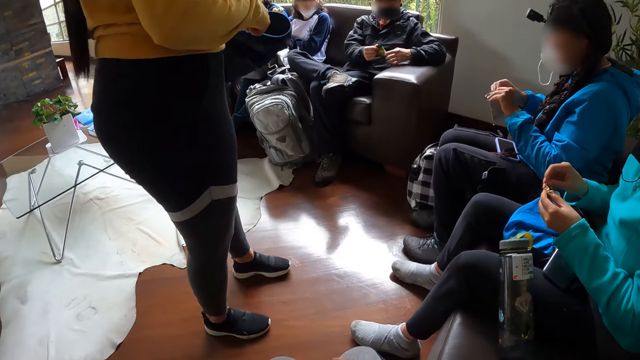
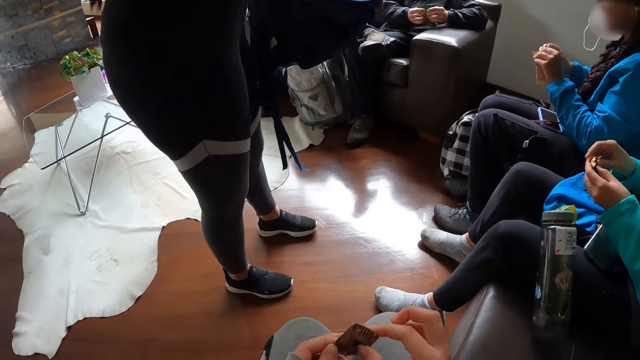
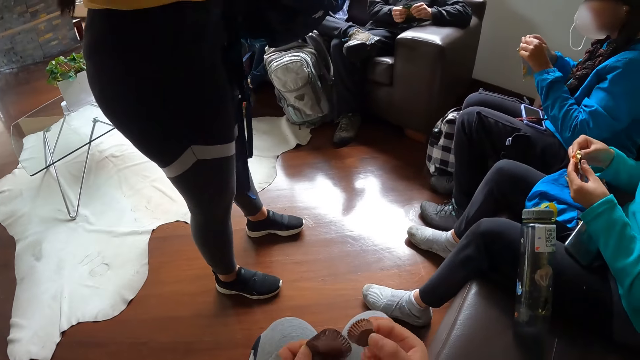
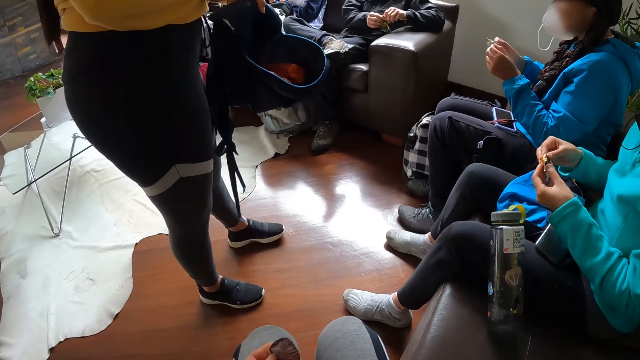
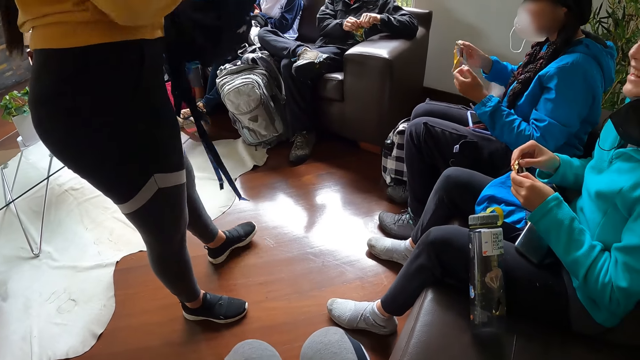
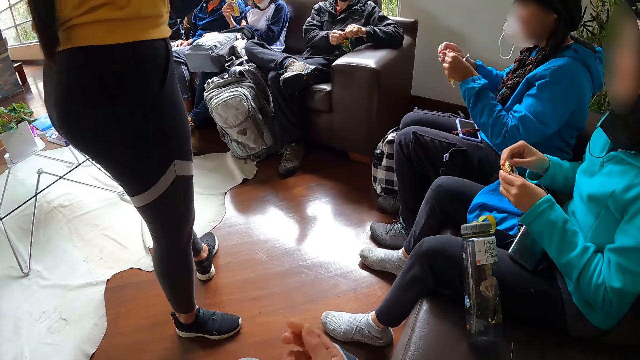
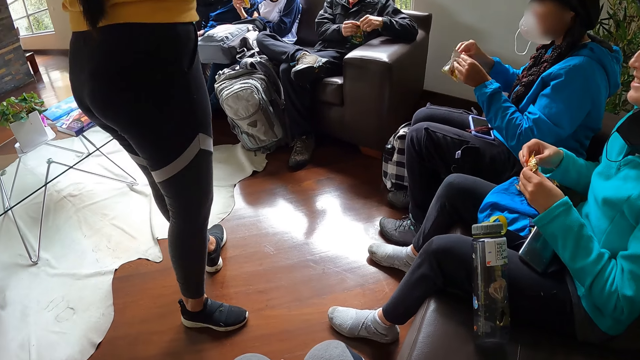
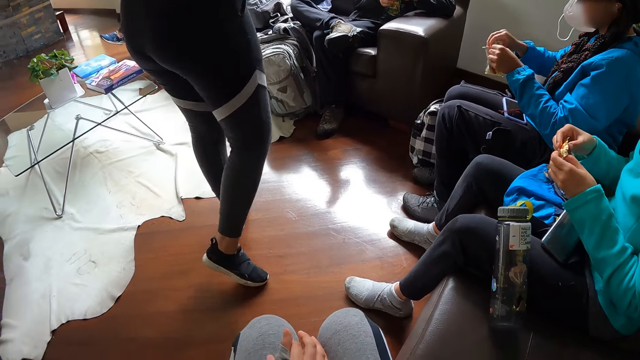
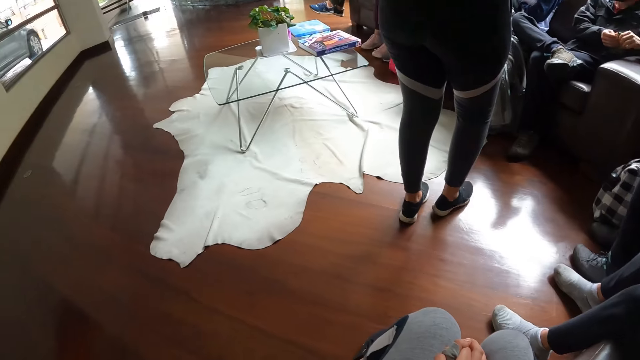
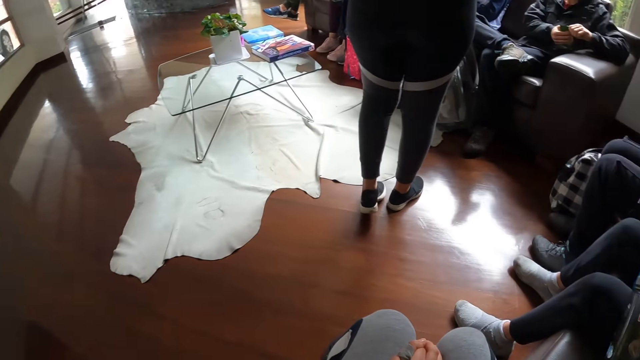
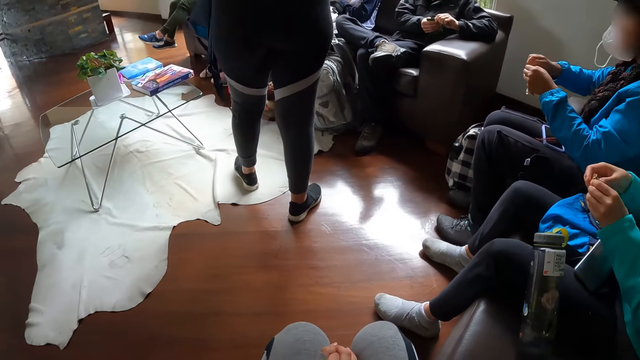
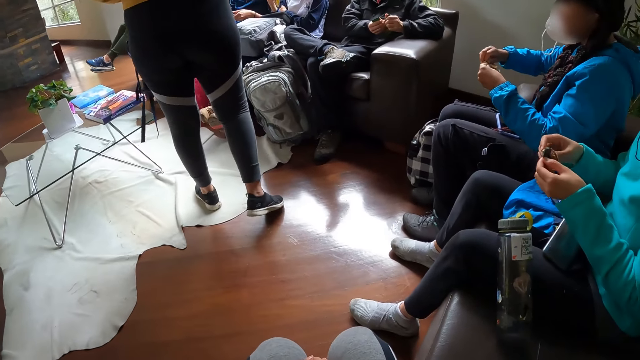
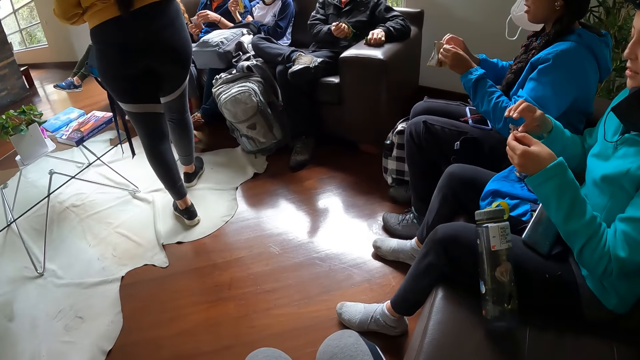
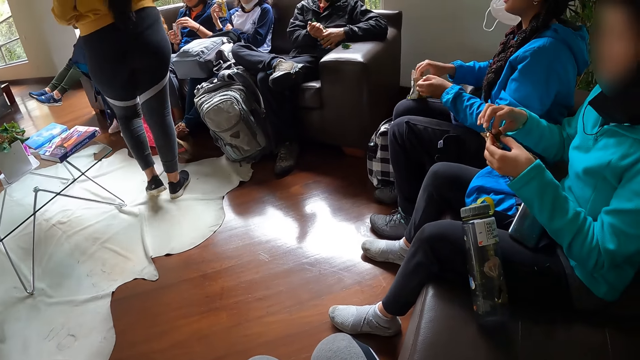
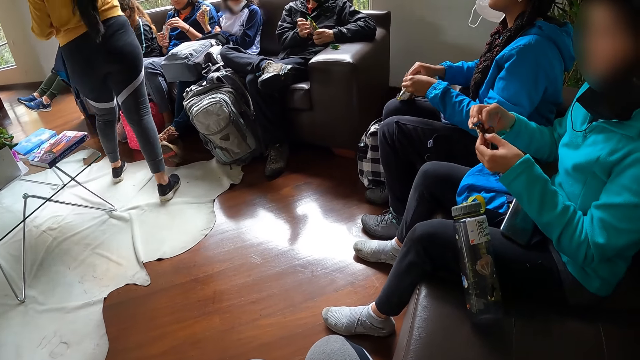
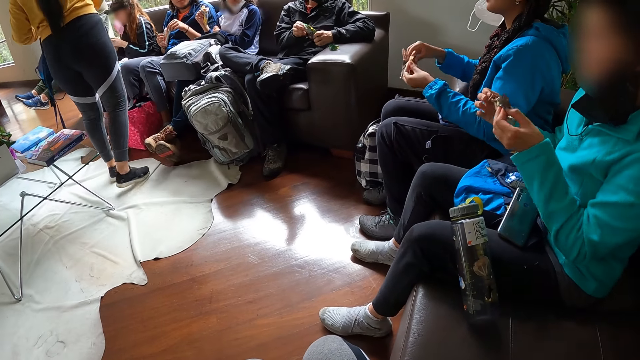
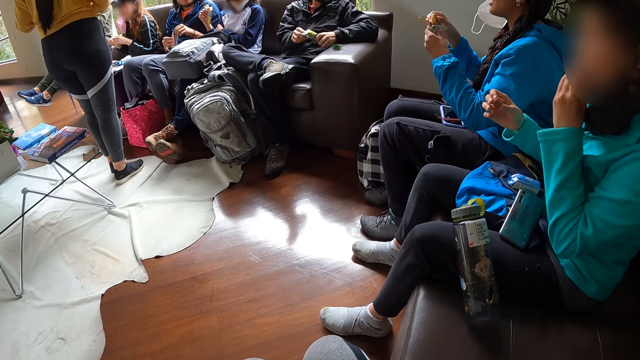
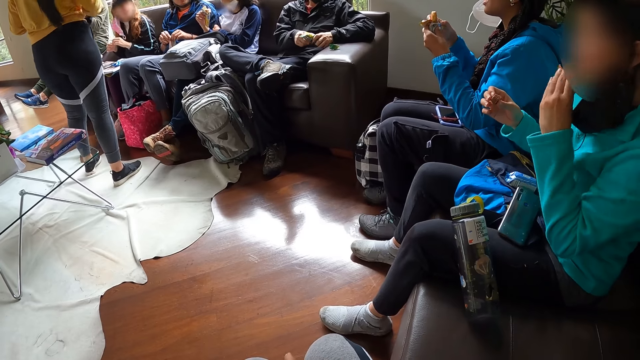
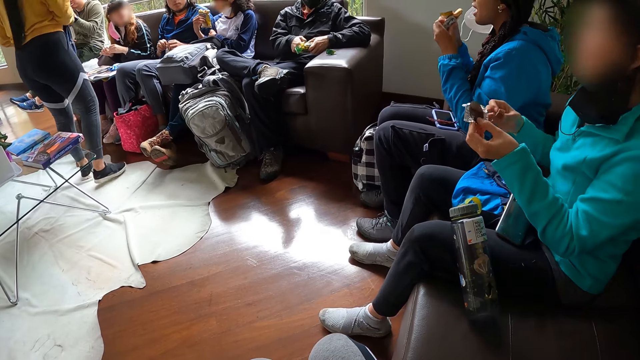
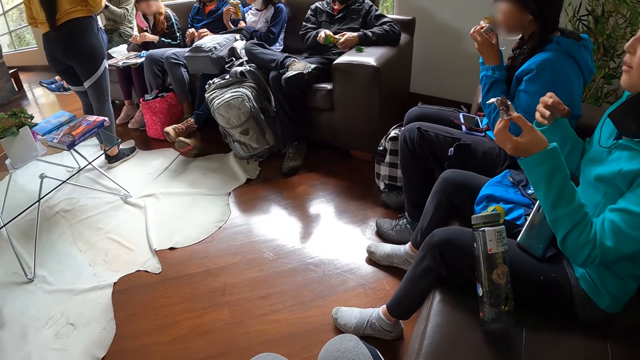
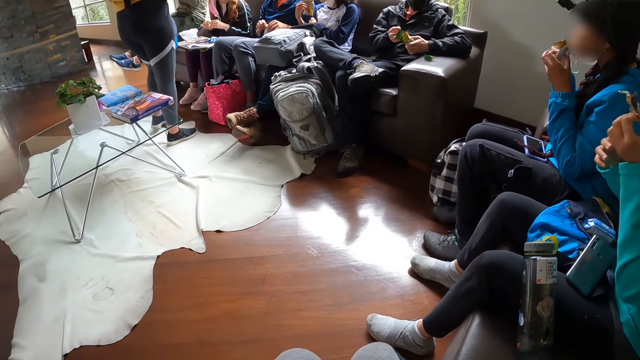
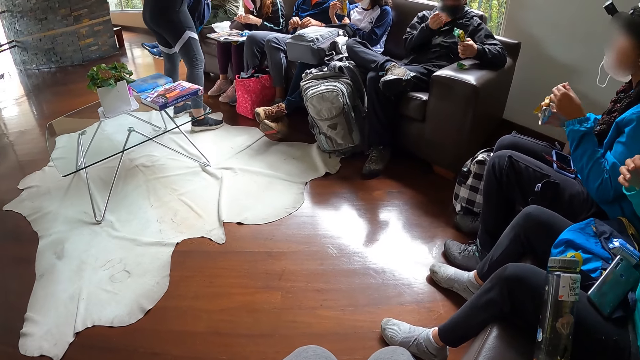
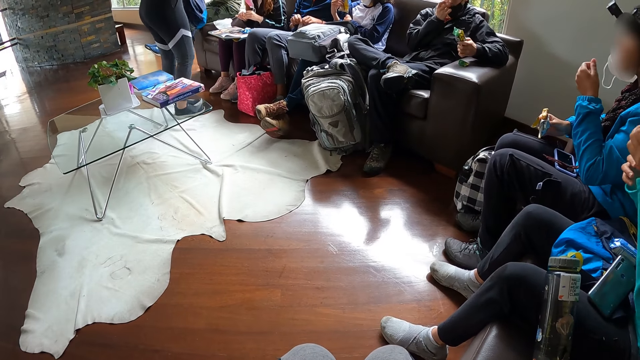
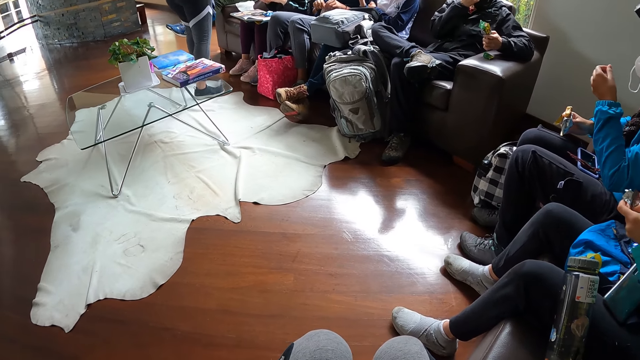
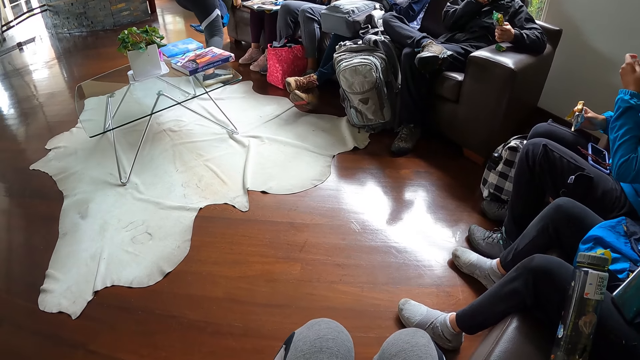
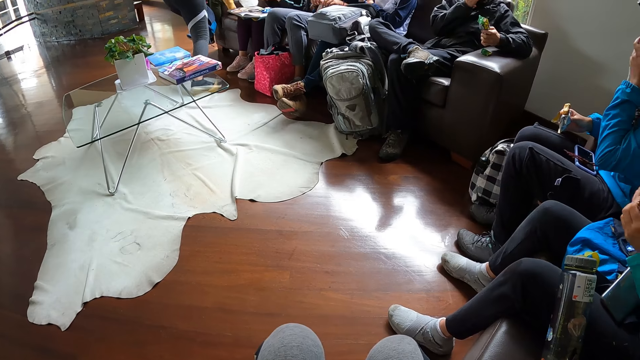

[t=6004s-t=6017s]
A woman opens the candy chocolate with both hands. A man opens the biscuit with both hands. Another woman holds the chocolate in her right hand. Another man opens the snack with both hands. The other woman licks the wrappings of the chocolate in her left hand. The first woman eats the chocolate with both hands. A lady eats the snack. The first man eats the biscuit with his right hand.

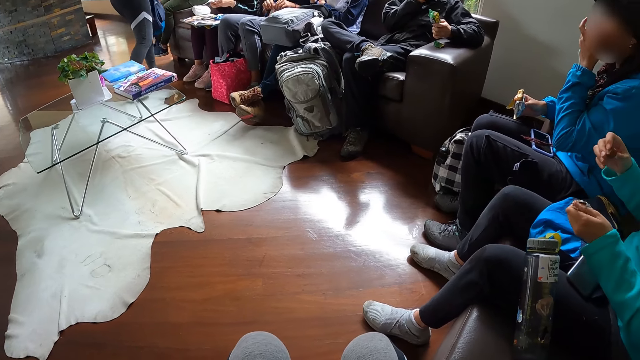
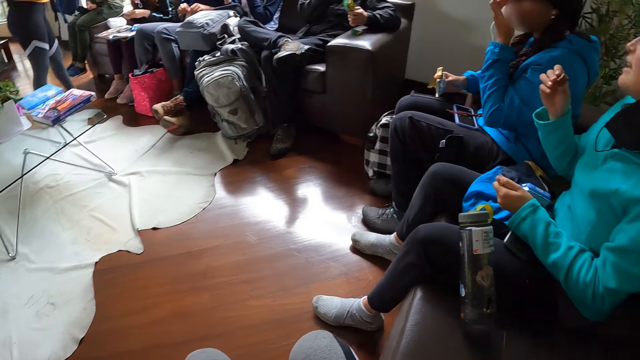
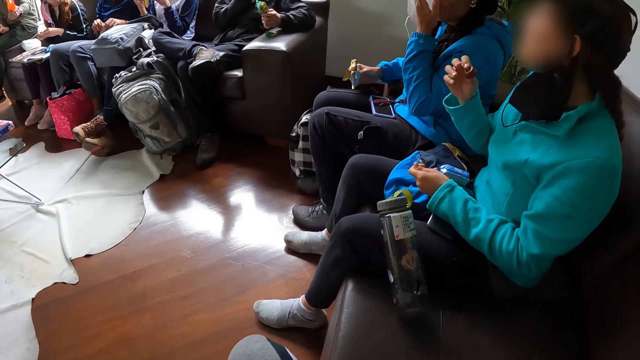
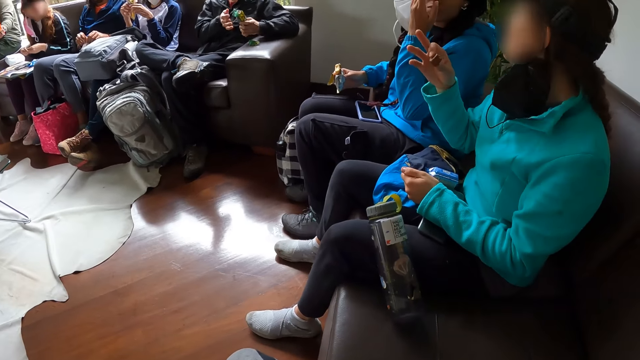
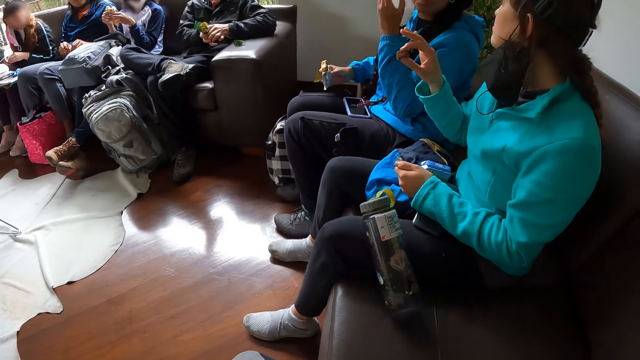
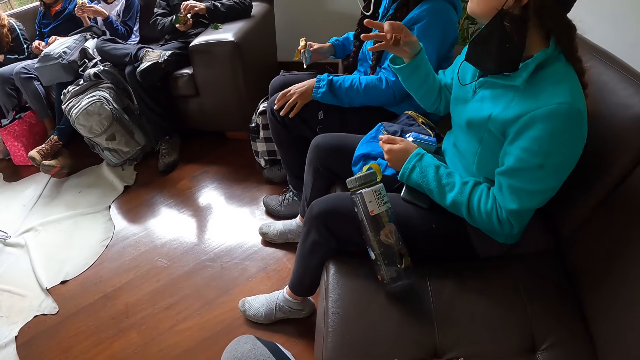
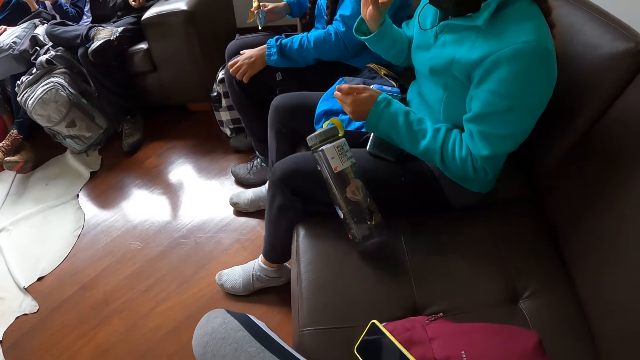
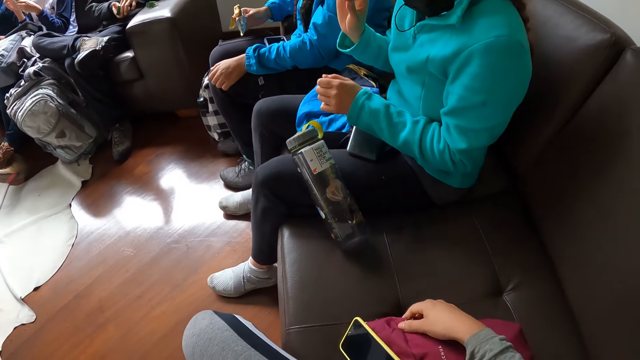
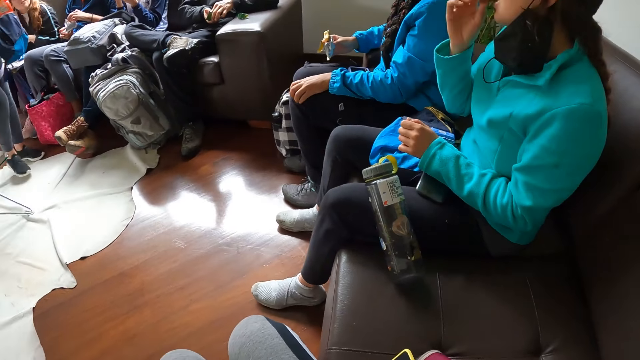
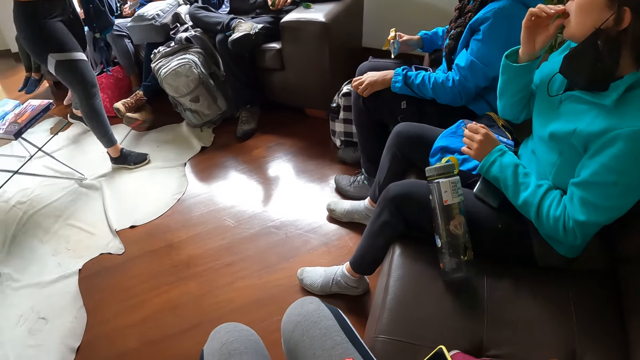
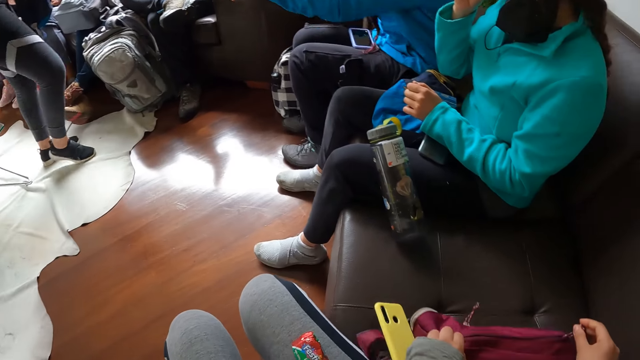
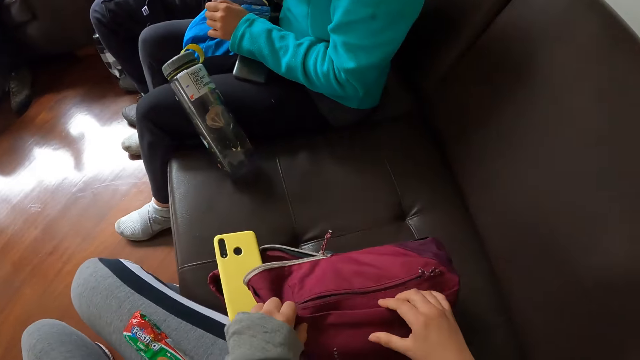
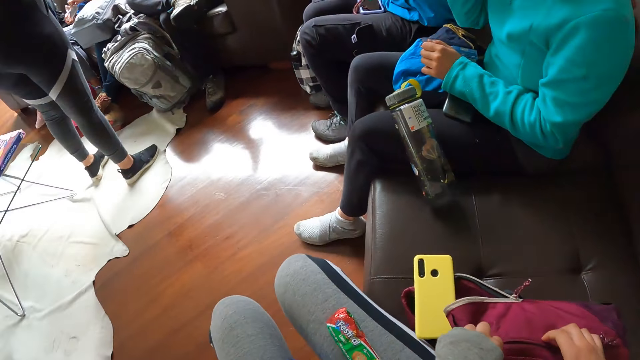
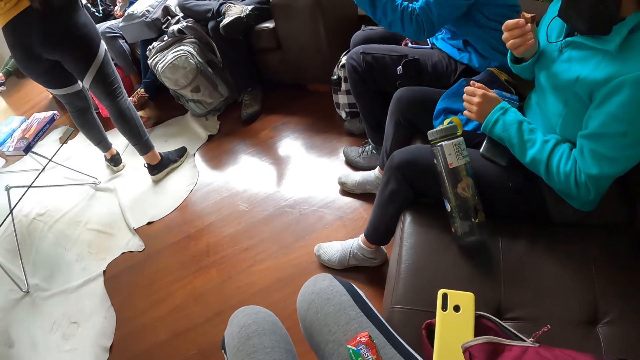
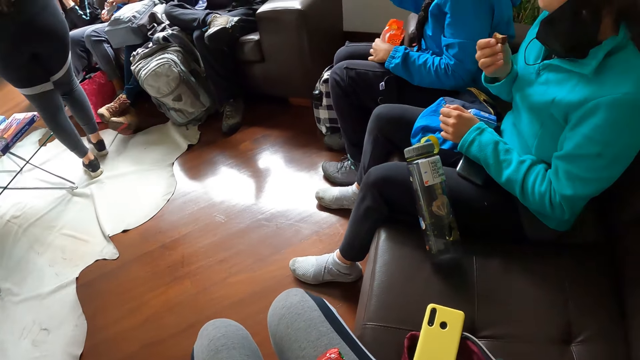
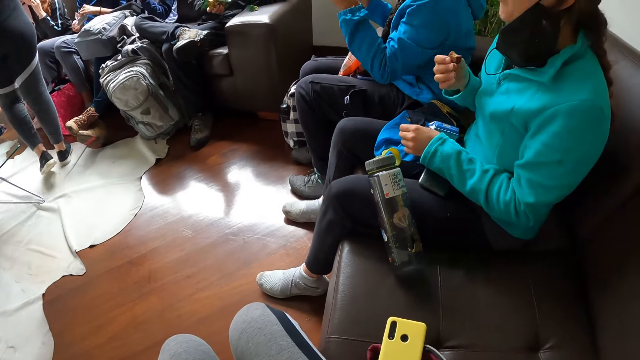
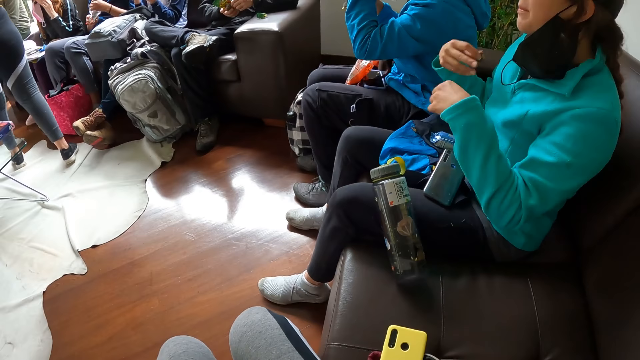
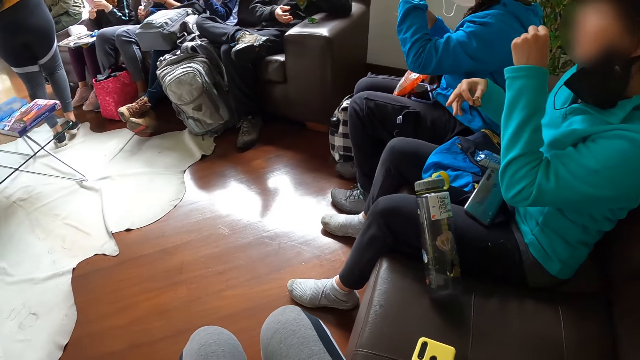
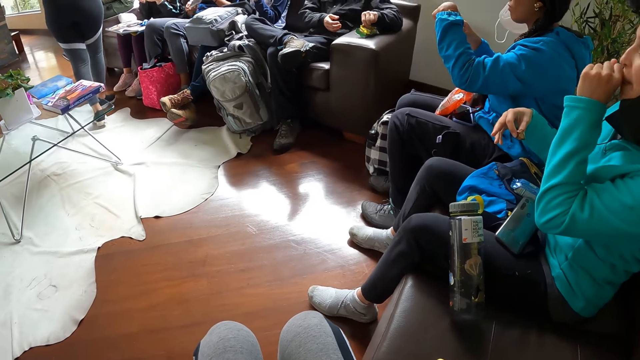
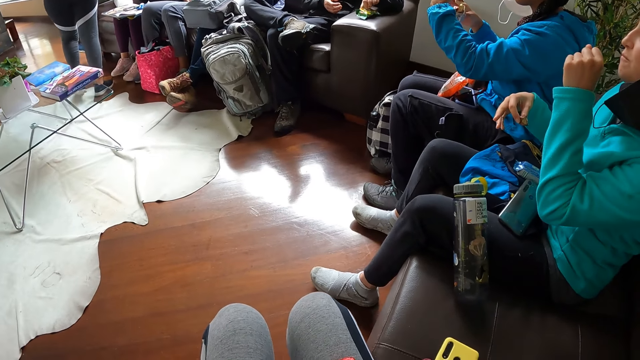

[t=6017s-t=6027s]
A woman unwraps a chocolate with both hands. The camera wearer looks around. A girl holds a toast with both hands. The camera wearer moves a bag on the chair with her right hand. Another woman eats the chocolate with her right hand. A third woman drops the pack of chocolates on her leg with her left hand. A man passes the biscuit from his right hand to his left hand. The third woman breaks a chocolate from the chocolate in her right hand with her left hand. The man drops the biscuit on the arm on the chair with his left hand.
